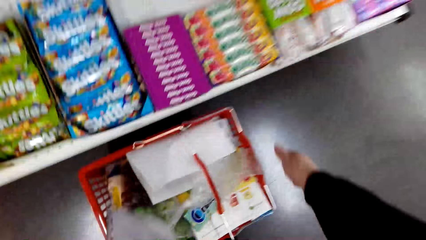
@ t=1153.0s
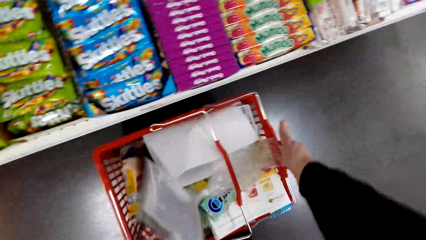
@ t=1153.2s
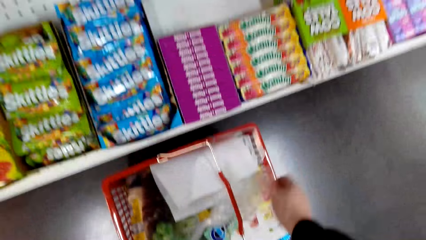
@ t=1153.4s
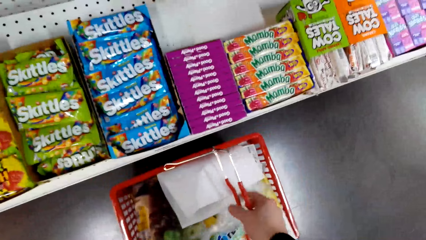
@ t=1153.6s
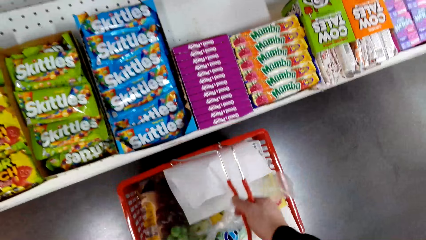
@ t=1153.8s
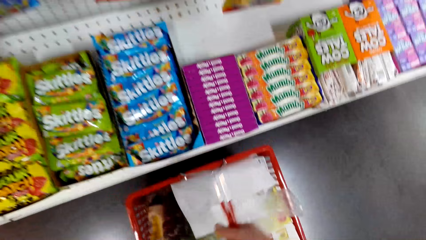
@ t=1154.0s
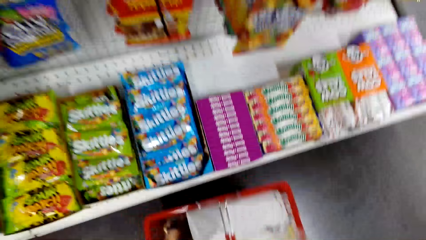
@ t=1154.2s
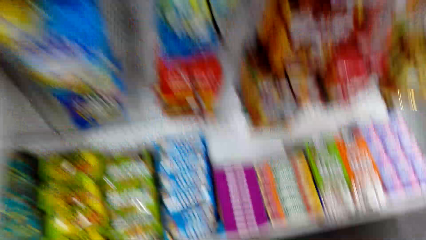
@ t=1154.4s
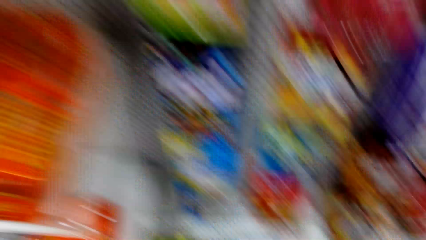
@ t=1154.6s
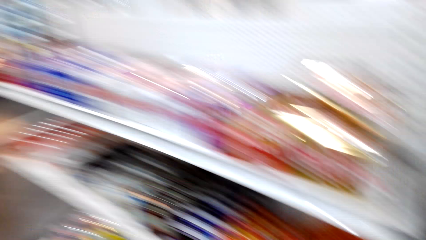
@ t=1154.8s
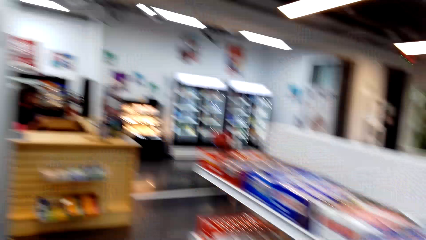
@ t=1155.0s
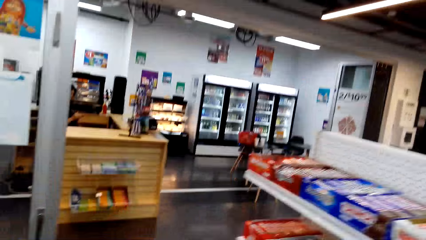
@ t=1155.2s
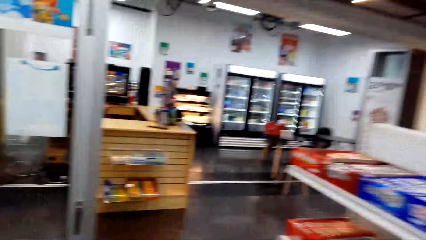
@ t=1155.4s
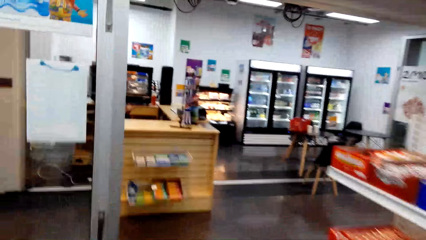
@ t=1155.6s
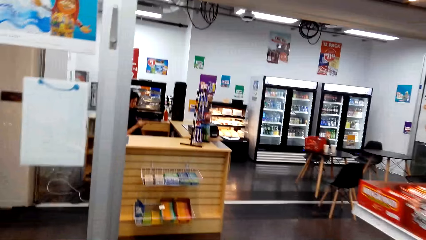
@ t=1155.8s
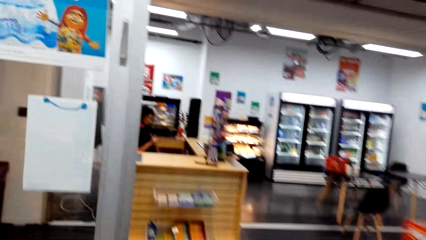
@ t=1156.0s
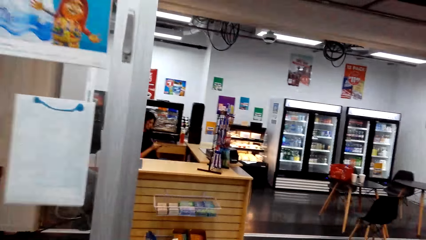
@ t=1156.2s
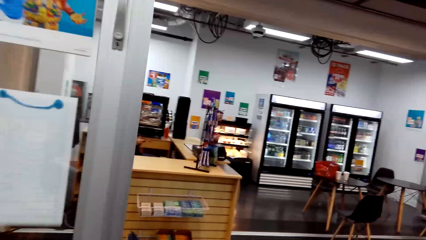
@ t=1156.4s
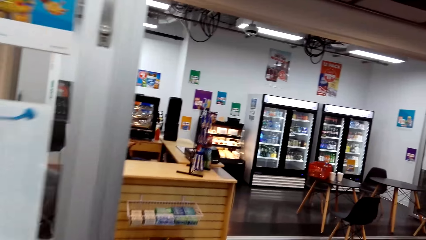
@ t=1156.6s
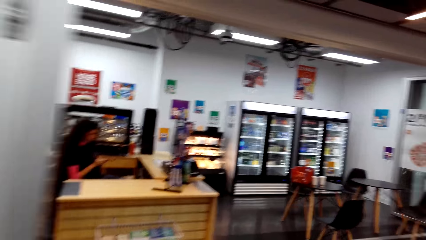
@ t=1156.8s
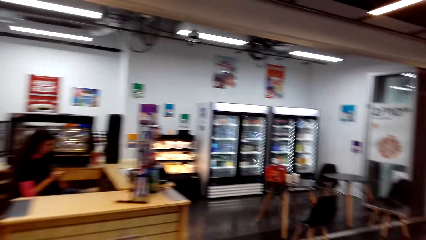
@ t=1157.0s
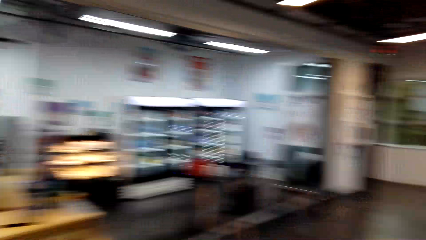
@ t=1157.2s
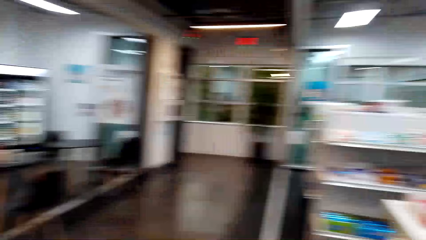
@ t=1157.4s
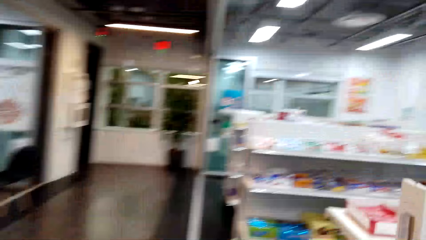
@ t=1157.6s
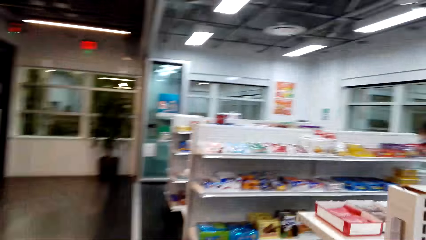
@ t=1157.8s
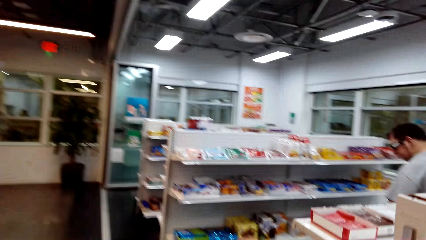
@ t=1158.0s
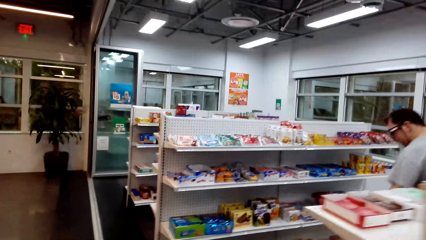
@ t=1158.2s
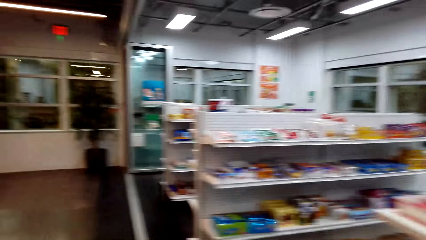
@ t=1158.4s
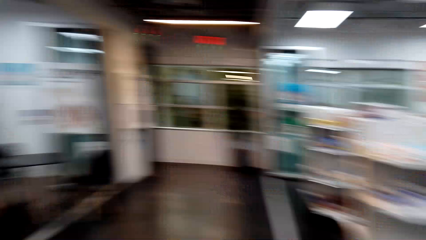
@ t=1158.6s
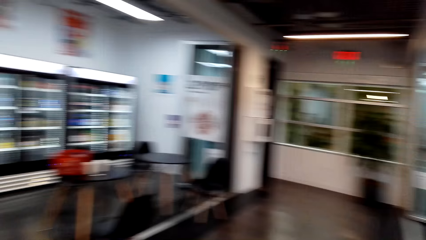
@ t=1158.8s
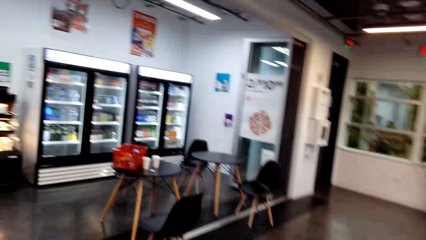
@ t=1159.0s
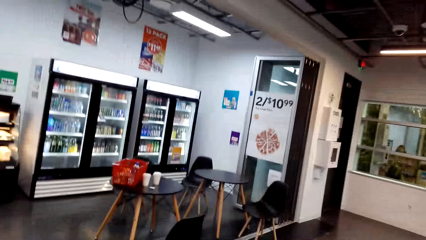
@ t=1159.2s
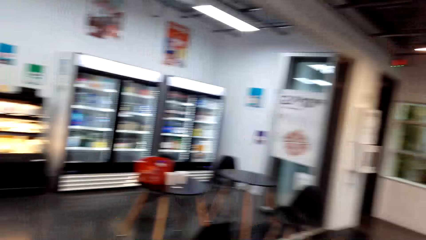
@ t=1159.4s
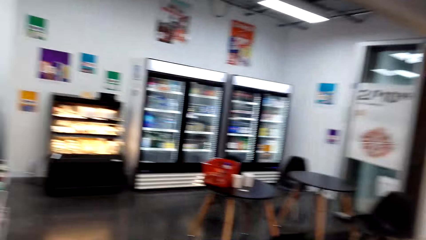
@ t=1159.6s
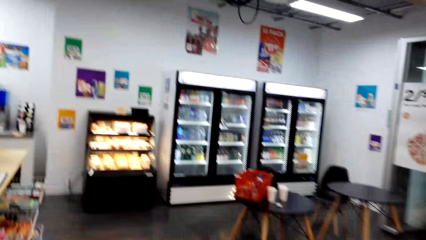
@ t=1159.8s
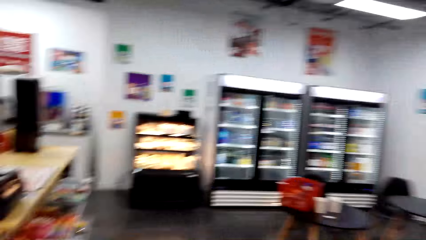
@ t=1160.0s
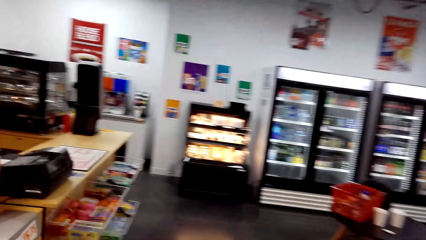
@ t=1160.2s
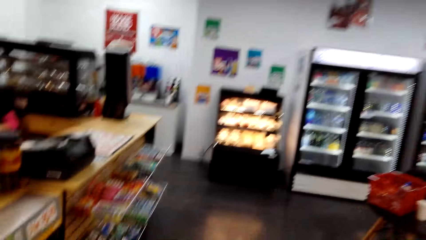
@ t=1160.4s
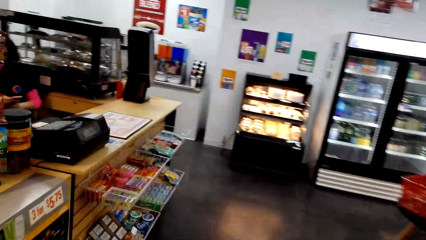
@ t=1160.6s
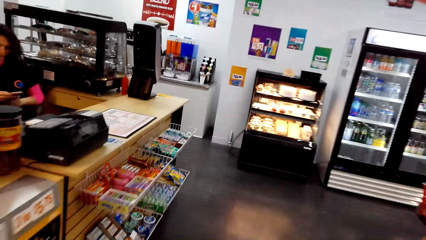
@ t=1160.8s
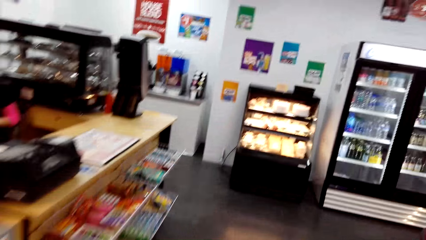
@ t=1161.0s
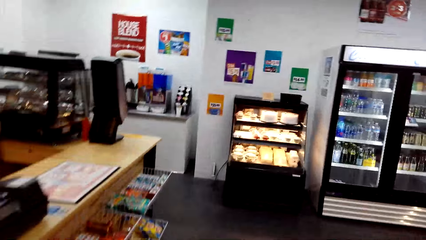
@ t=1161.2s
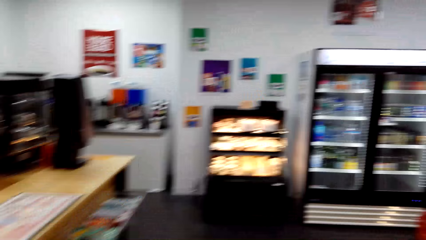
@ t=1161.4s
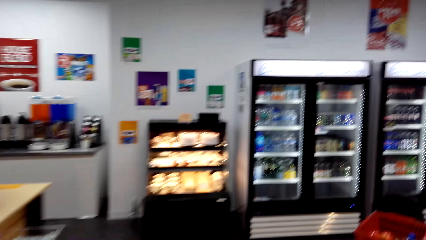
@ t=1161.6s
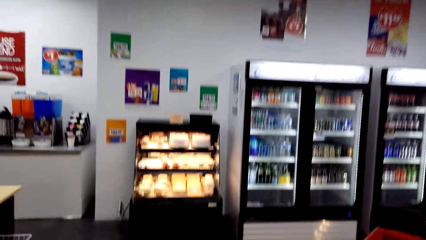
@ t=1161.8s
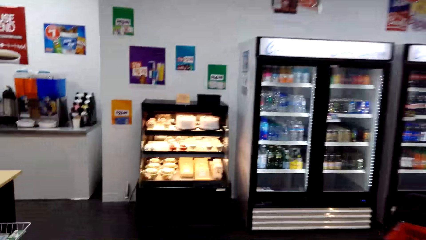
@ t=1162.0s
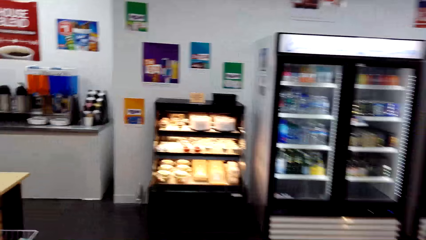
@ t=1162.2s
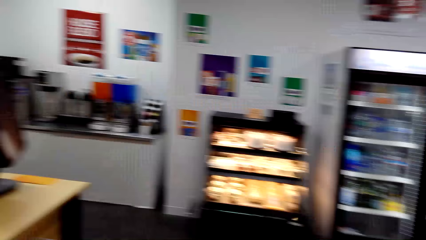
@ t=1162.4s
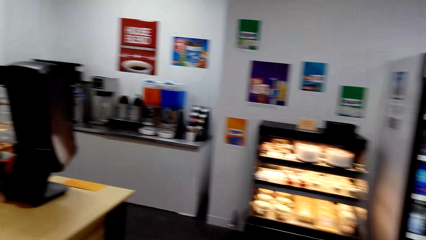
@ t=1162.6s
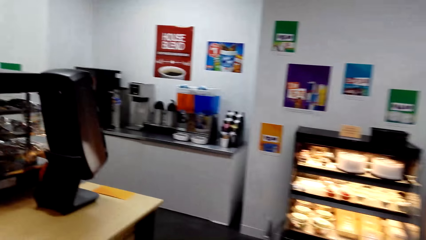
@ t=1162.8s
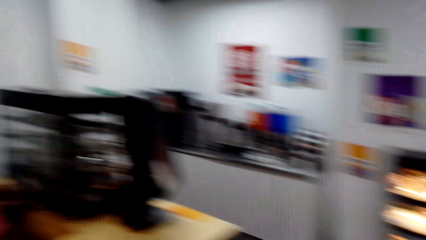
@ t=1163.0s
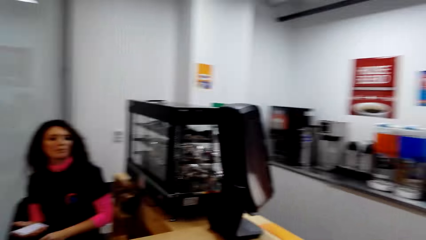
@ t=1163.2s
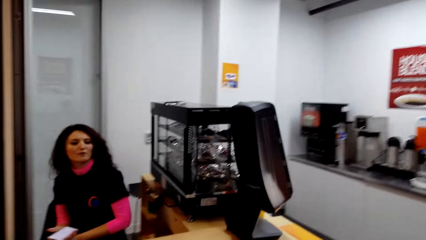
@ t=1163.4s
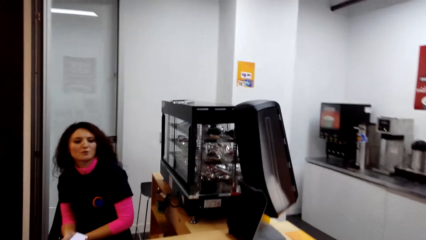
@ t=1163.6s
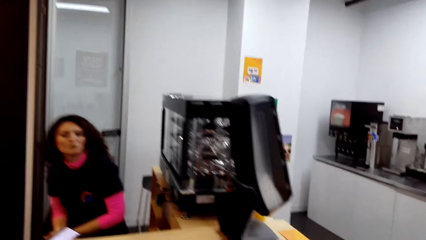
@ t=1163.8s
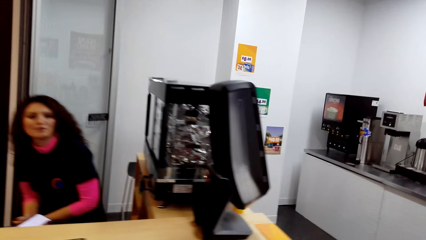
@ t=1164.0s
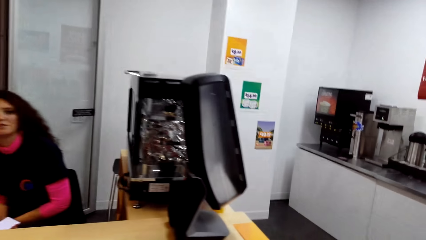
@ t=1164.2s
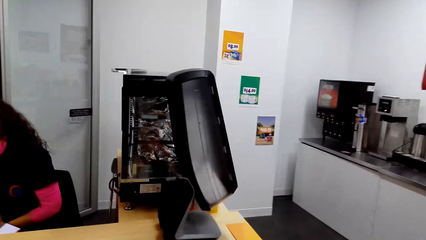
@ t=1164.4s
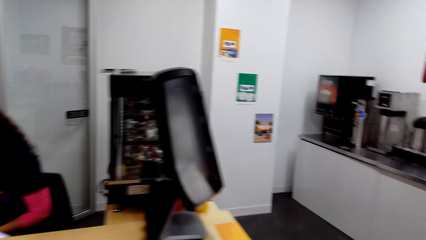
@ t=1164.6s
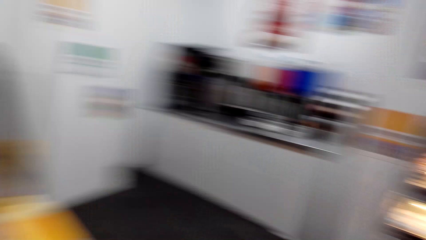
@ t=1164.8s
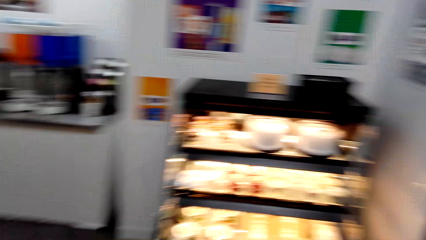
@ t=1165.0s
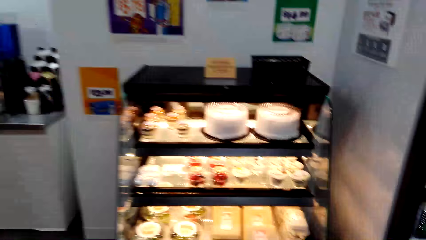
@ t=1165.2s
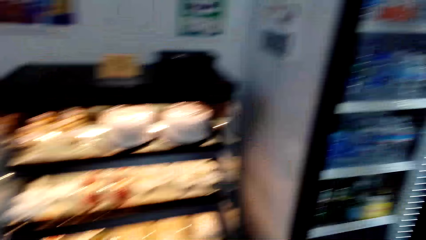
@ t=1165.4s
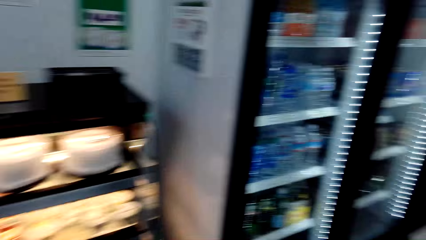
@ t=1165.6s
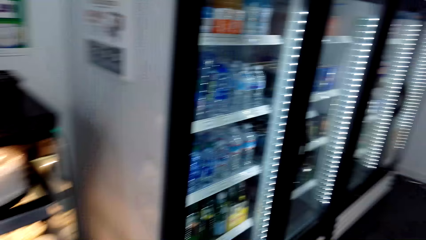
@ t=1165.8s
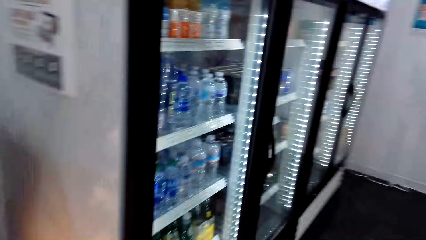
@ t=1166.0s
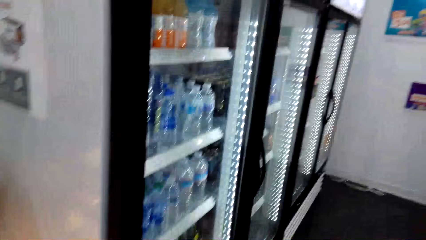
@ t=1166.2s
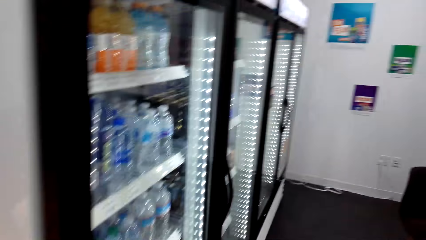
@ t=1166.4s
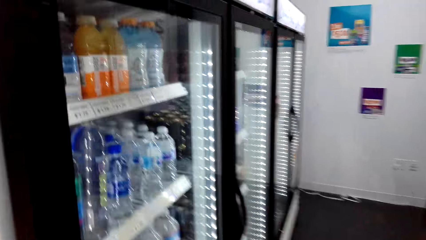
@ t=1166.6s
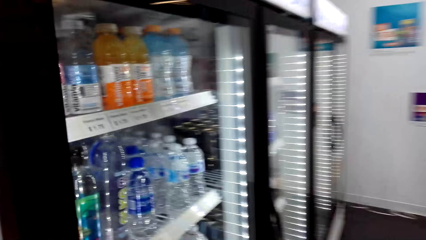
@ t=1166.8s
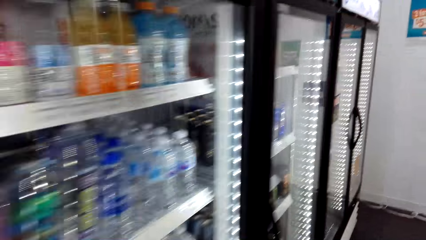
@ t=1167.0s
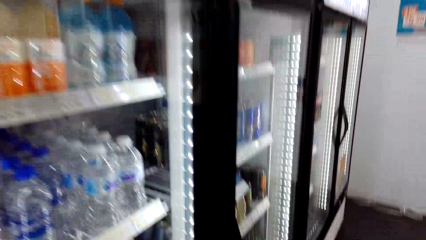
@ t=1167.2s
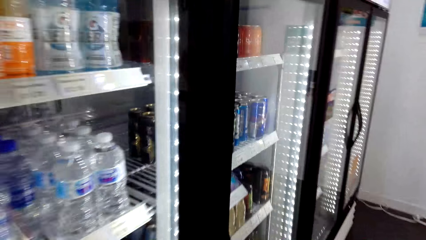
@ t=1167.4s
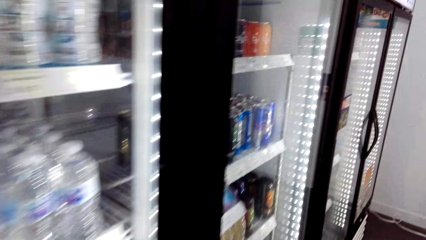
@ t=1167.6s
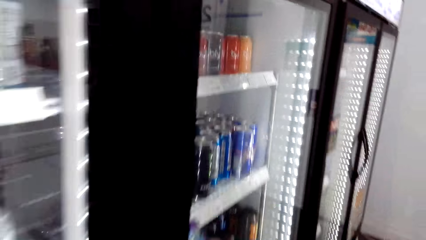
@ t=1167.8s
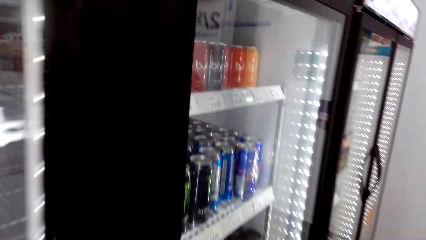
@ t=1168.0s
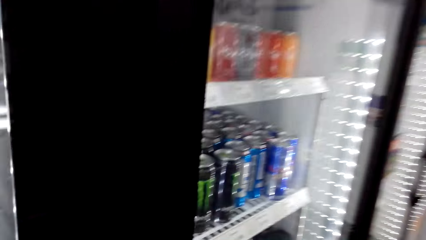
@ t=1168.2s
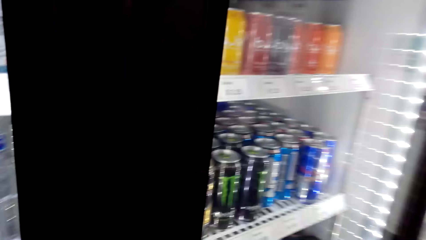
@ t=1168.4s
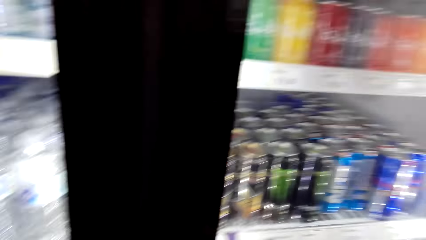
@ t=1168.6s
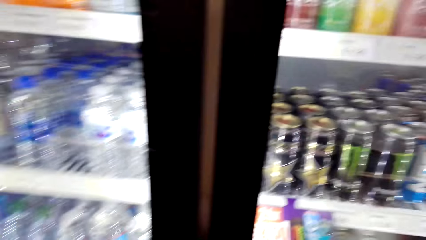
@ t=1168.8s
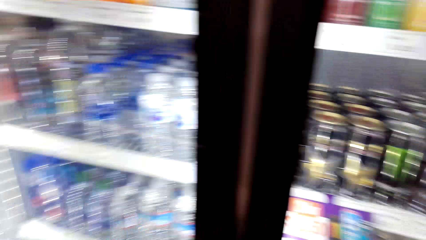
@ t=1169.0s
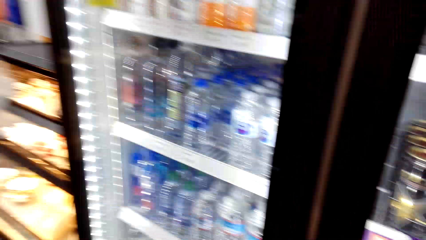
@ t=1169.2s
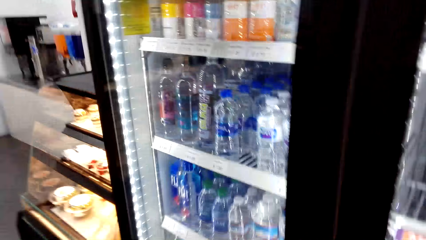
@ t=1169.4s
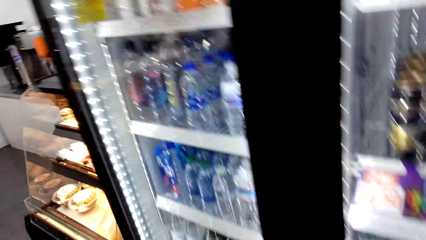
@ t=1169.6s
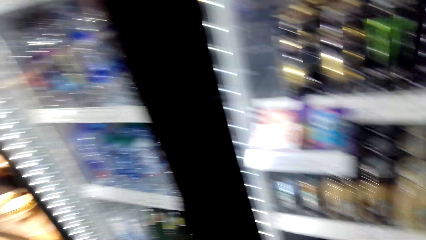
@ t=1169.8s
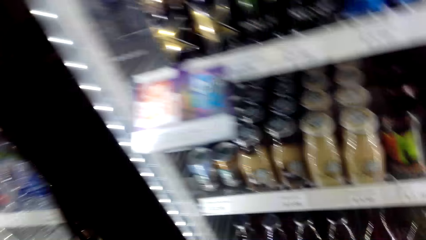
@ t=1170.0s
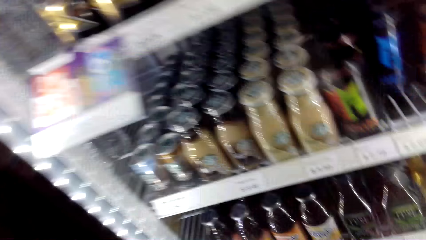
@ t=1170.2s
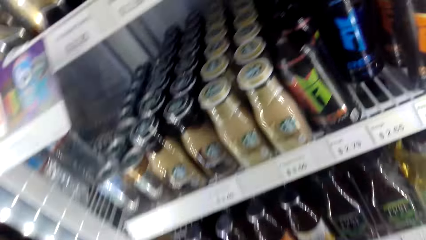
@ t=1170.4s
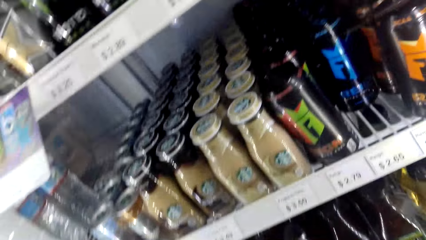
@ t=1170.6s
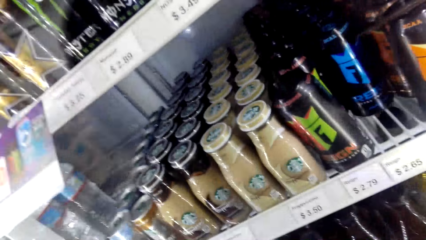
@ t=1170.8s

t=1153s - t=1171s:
The camera wearer picks up the trolley basket with the right hand. They look the other side. They walk ahead a few steps. They walk around. They look around. They walk ahead. They touch the fridge. They hold the refrigerator door with the right hand.
